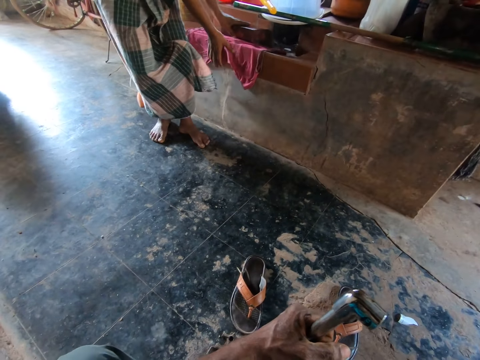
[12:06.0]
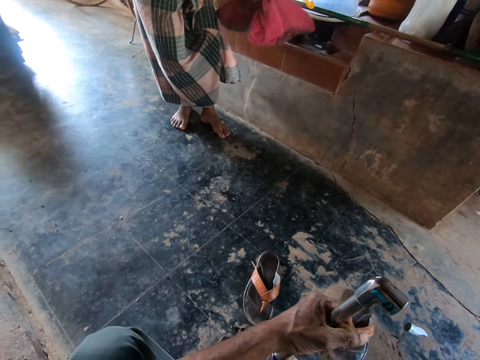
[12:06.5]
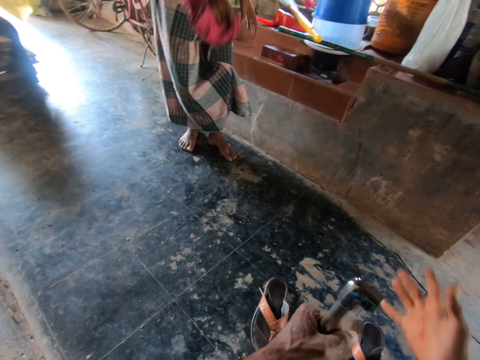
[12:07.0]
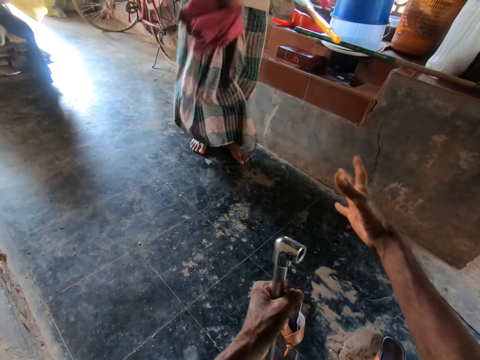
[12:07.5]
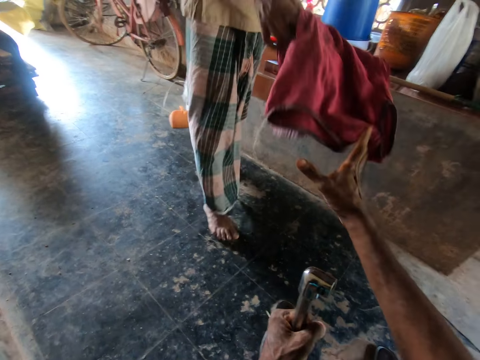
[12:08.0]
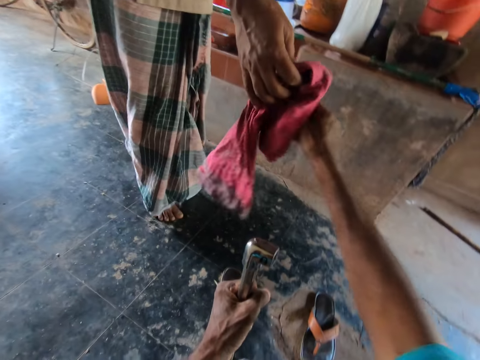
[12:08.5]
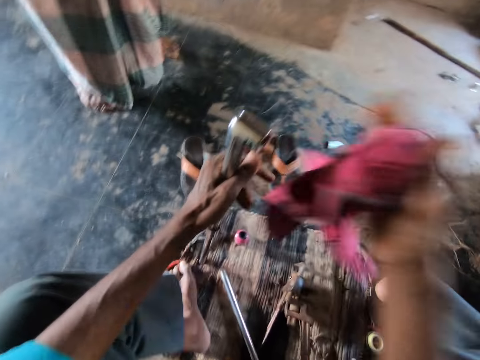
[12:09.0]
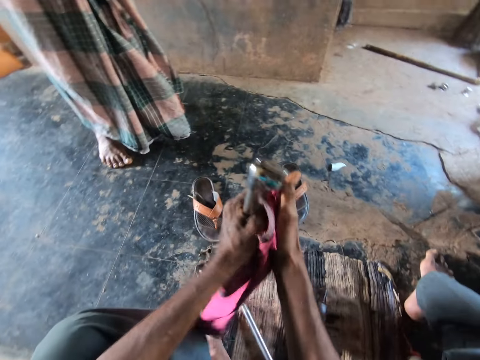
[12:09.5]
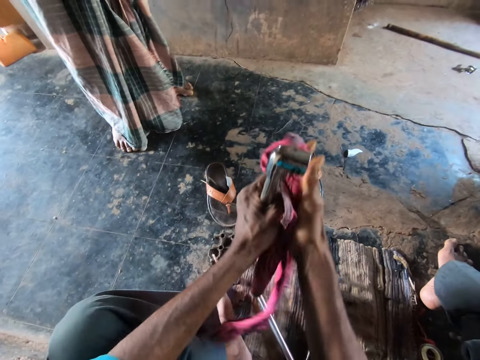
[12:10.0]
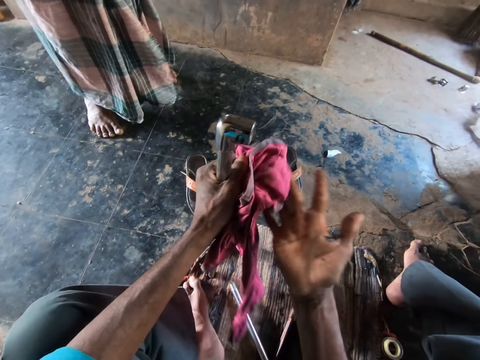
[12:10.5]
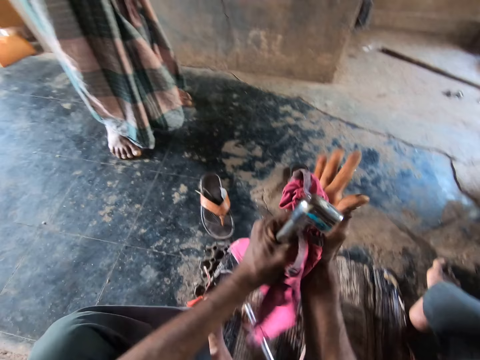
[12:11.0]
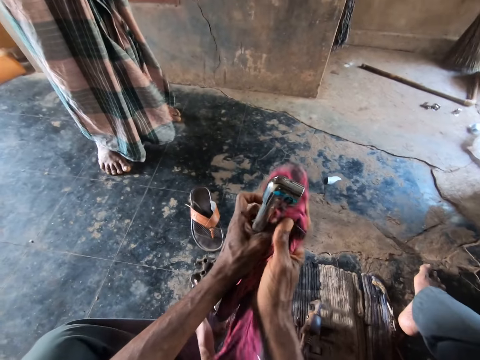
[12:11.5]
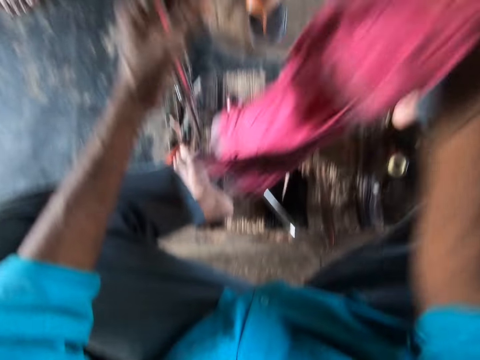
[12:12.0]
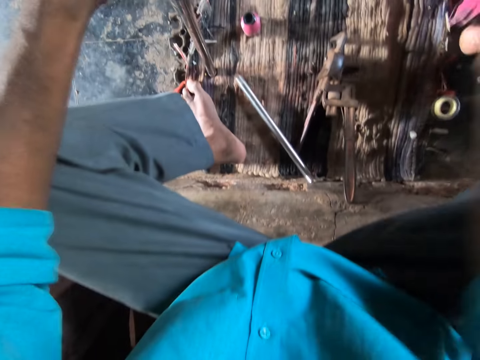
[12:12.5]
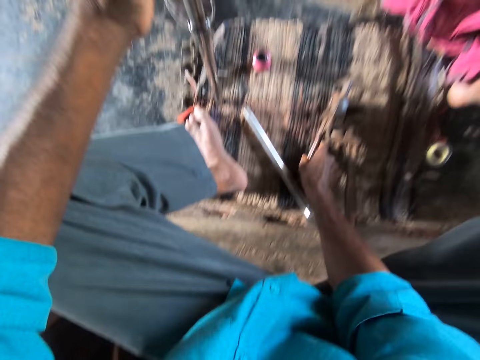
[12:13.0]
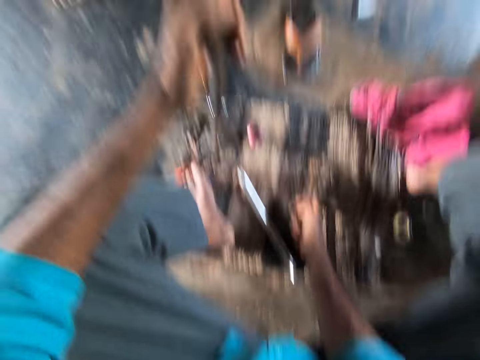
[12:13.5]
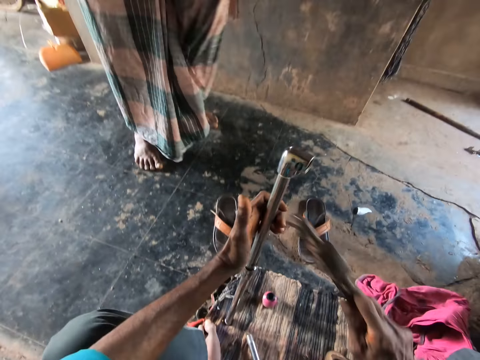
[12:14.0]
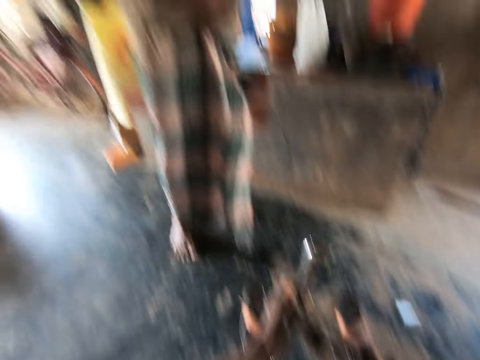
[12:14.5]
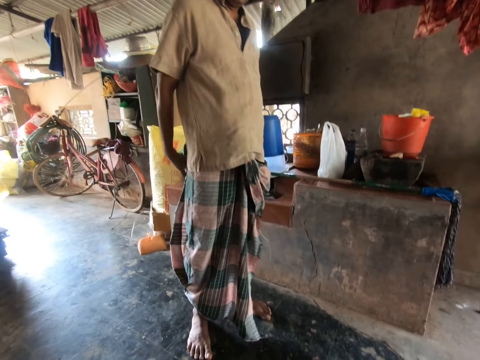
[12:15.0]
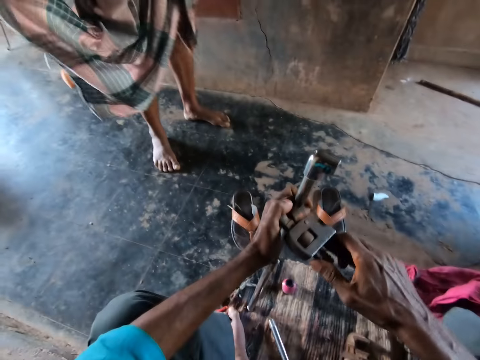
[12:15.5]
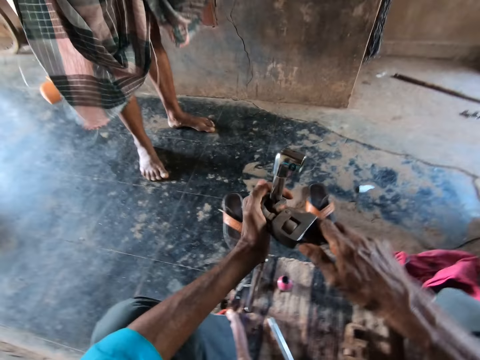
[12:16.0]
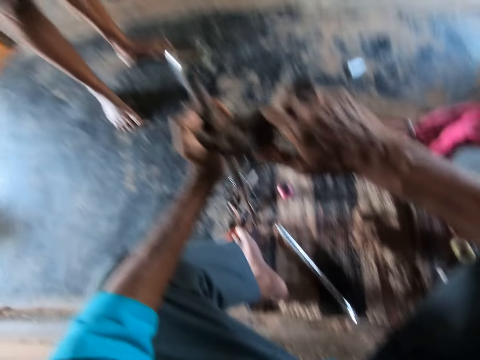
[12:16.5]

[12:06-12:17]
A man picks a rag from the slab with his right hand. The man hands the camera wearer the rag. The camera wearer collects the rag from the man. He wipes his right hand with the rag. He drops the rag on the floor with his right hand. He picks the pipe wrench from the floor with his right hand. He tightens the metal joint with the pipe wrench. He places the pipe wrench in his right hand on the metal pipe in his left hand.

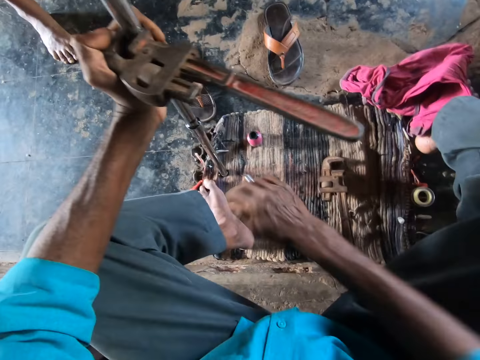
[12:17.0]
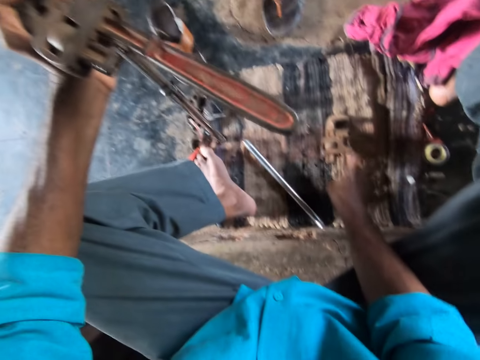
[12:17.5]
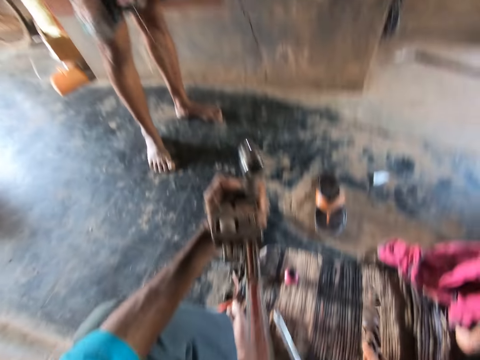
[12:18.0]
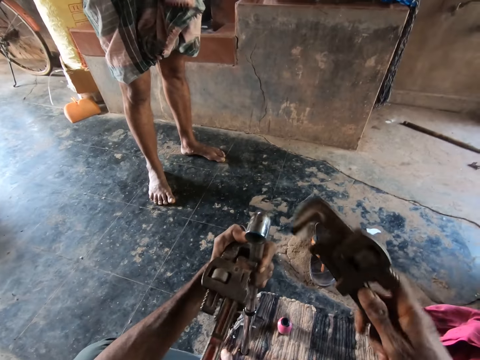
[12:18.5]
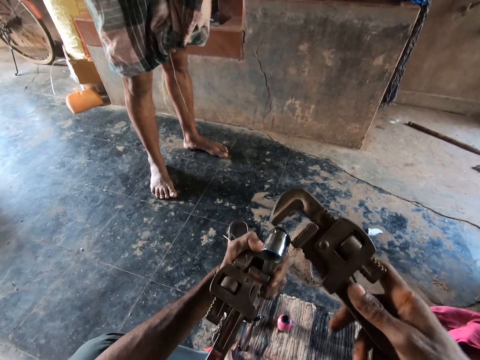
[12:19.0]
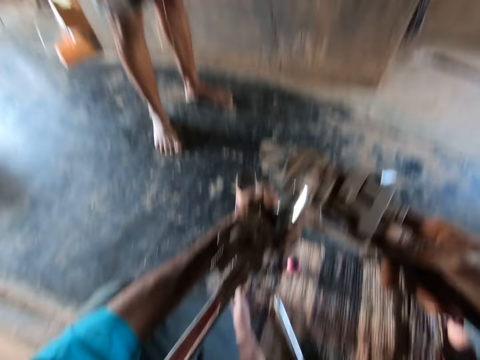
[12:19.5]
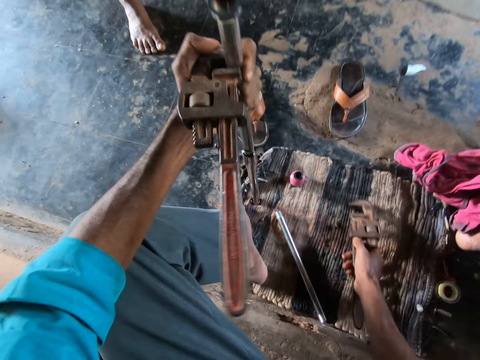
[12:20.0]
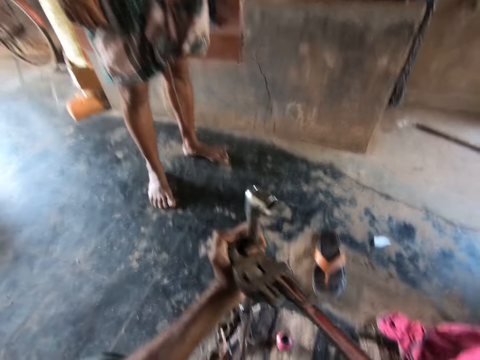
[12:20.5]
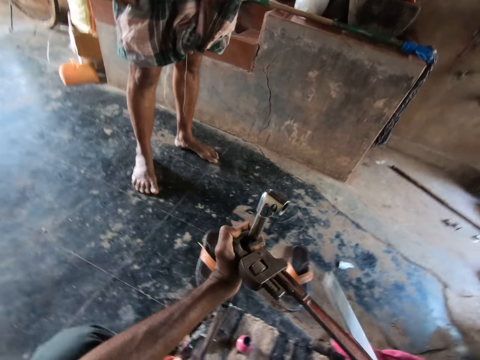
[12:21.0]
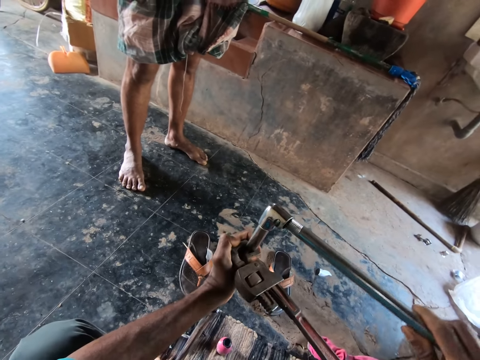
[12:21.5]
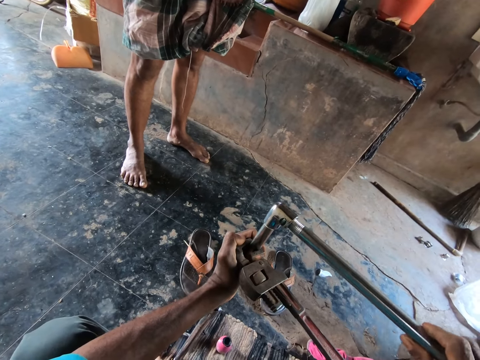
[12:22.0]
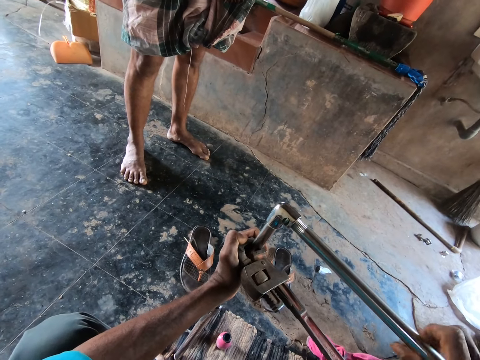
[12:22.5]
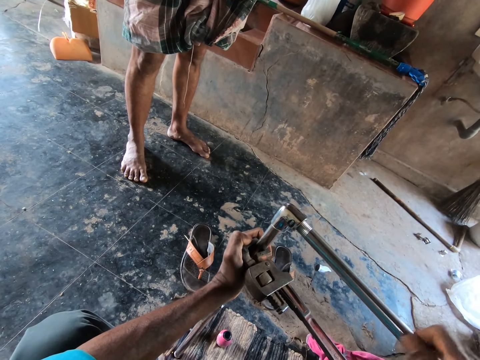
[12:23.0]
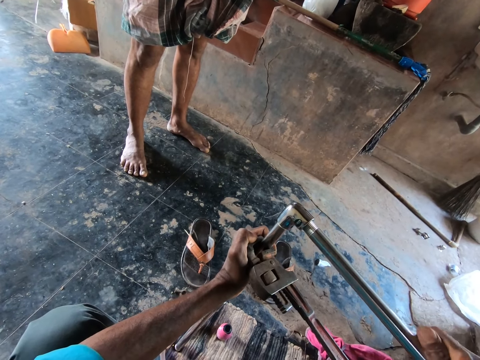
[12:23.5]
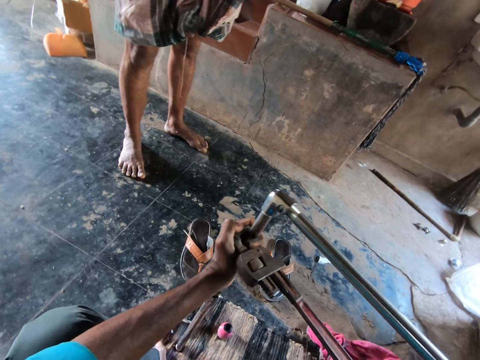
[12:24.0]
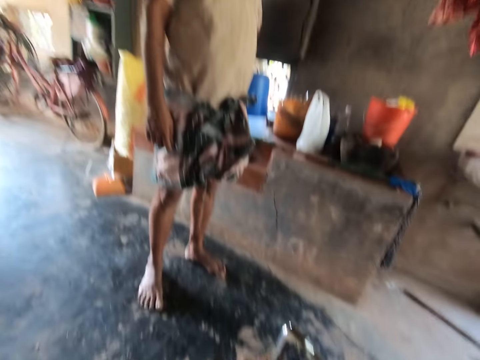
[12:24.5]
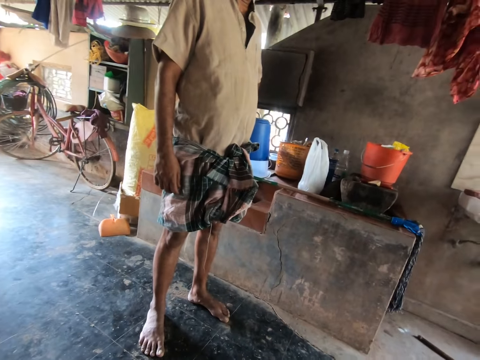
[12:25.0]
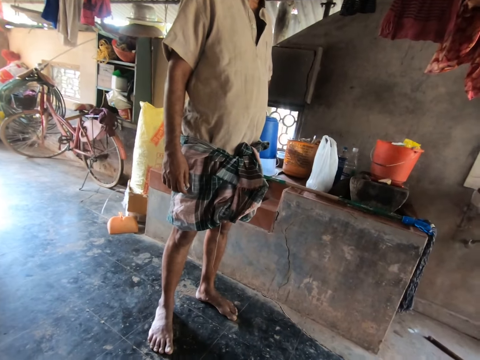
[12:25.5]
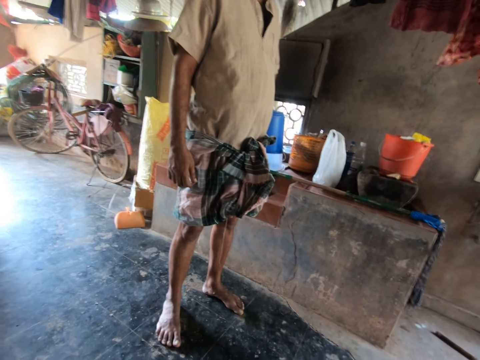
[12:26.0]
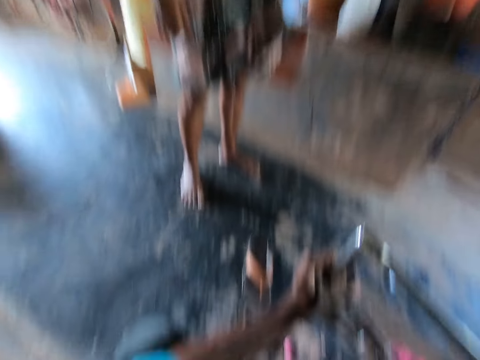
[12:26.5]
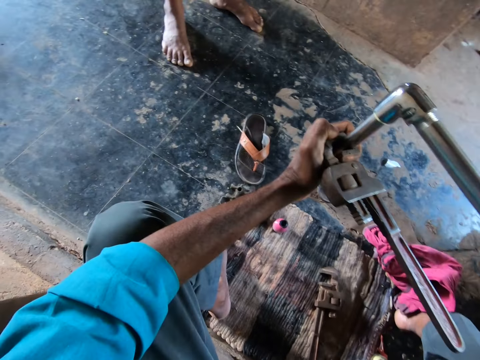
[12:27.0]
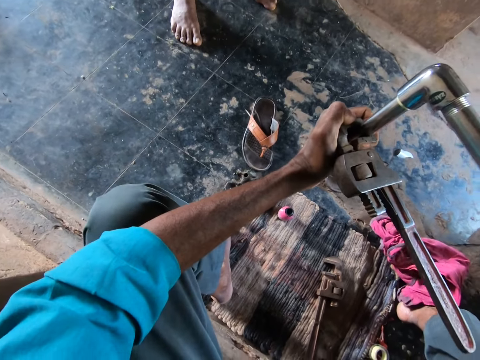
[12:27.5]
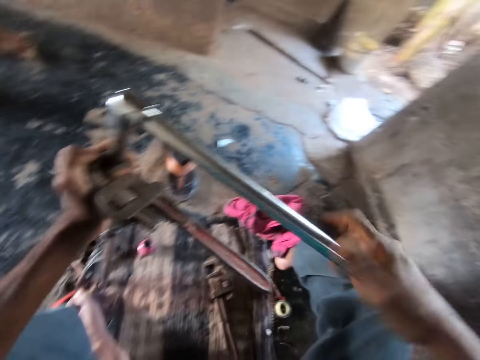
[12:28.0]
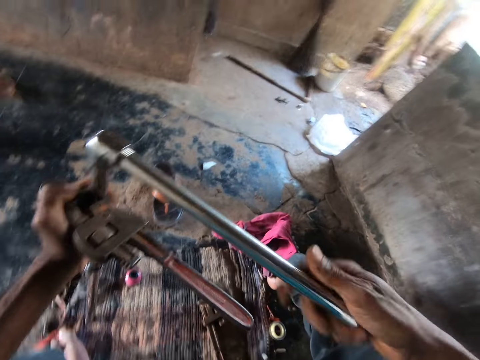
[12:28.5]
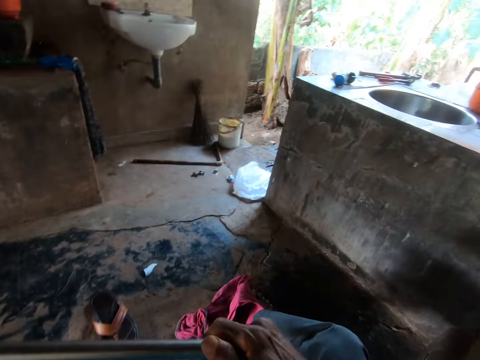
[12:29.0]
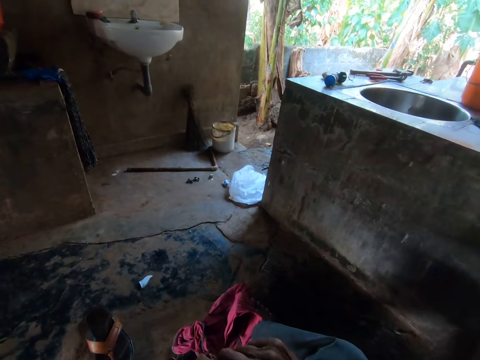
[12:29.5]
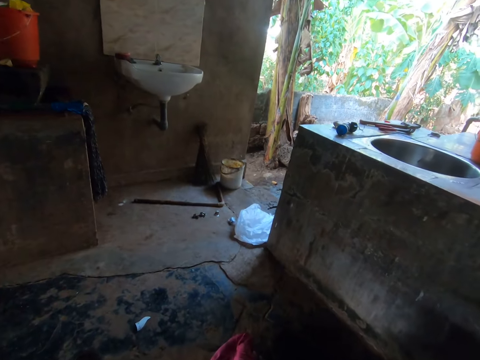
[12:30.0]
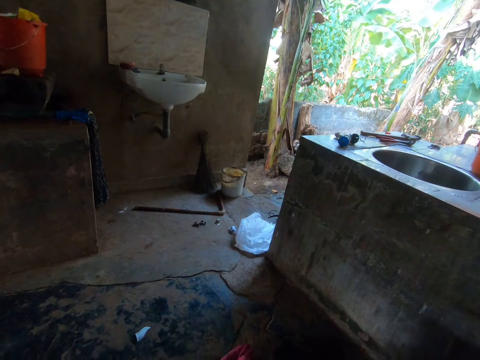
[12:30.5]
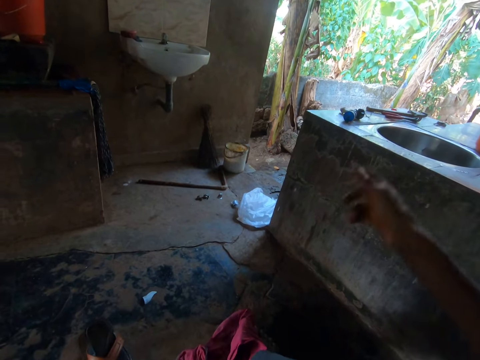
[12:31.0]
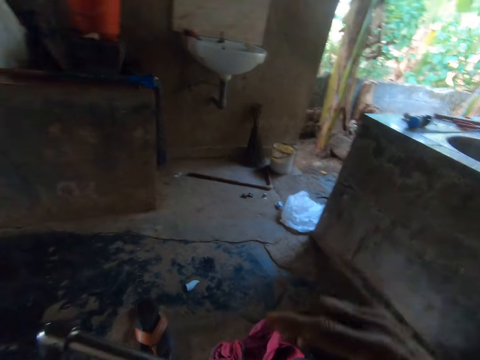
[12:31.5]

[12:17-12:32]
The camera wearer picks another pipe wrench from the floor with his right hand. He grips the metal joint. He places the pipe wrench in his right hand on the metal pipe in his left hand. He drops the pipe wrench in his right hand on the floor. He attaches a metal tube to the metal joint. He twists the metal pipe in his right hand in the metal in his left hand. He converses with a man. He secures the metal tube. He looks around.
